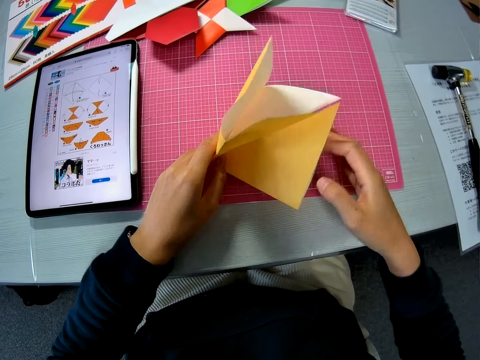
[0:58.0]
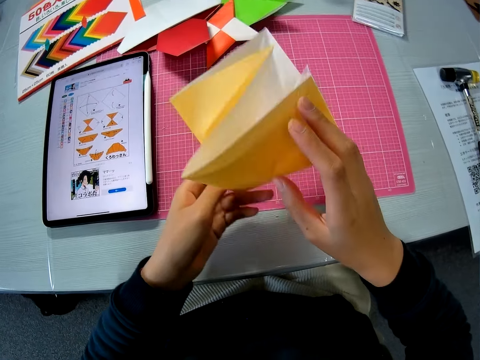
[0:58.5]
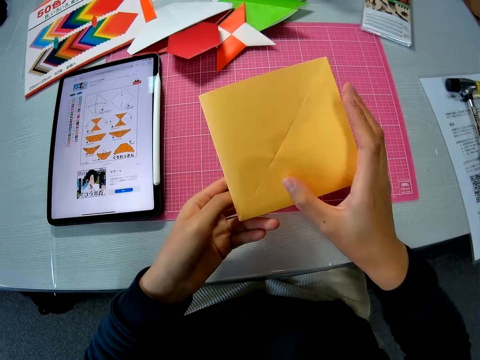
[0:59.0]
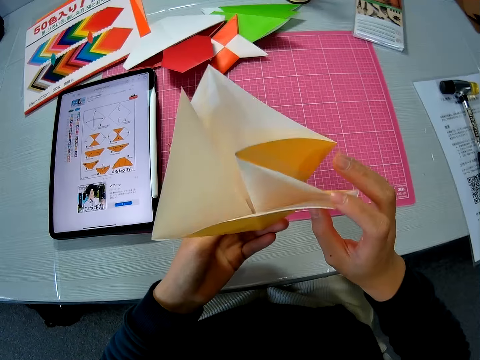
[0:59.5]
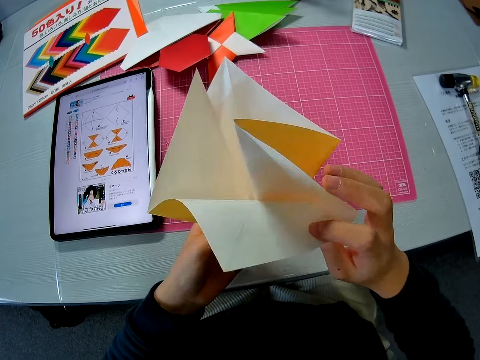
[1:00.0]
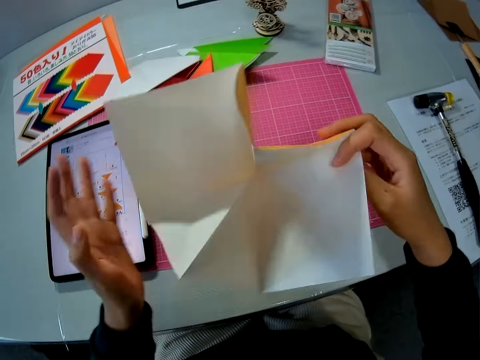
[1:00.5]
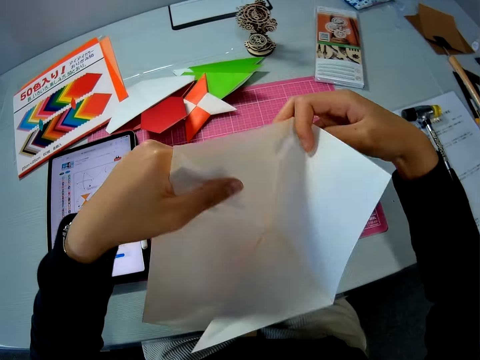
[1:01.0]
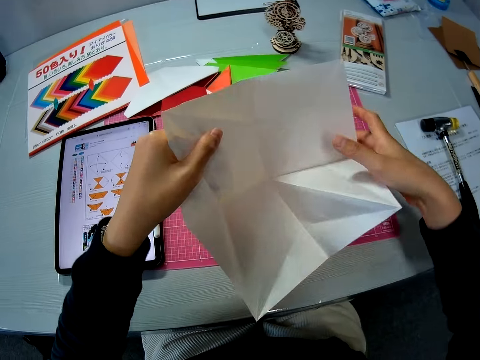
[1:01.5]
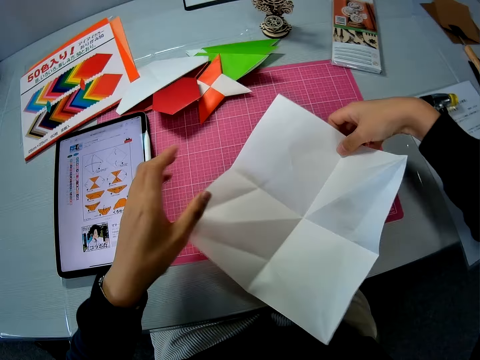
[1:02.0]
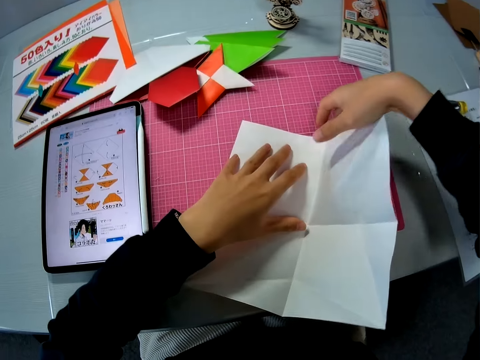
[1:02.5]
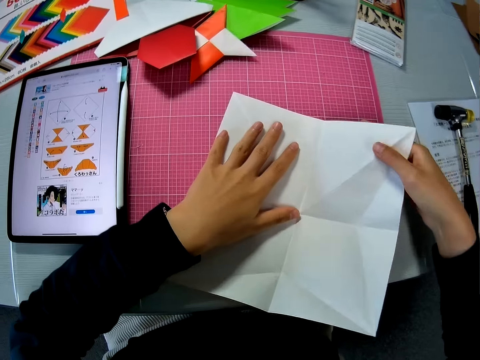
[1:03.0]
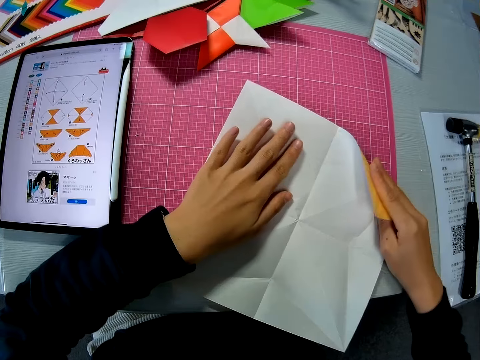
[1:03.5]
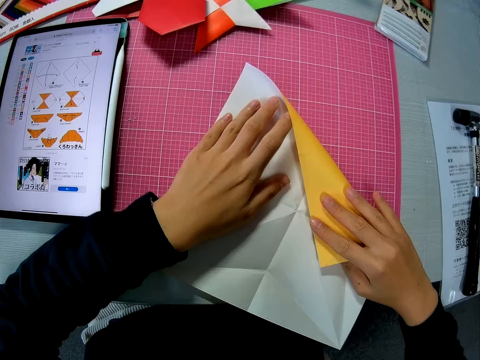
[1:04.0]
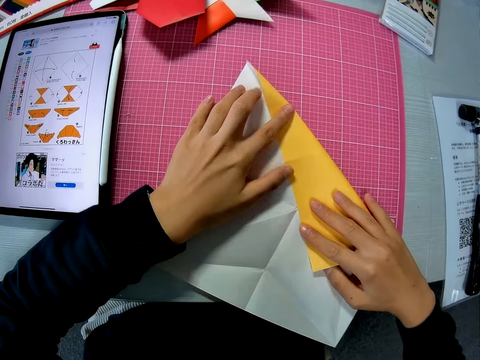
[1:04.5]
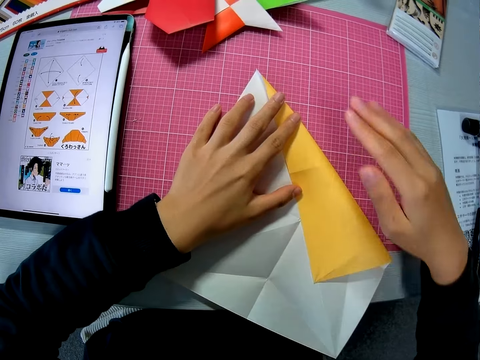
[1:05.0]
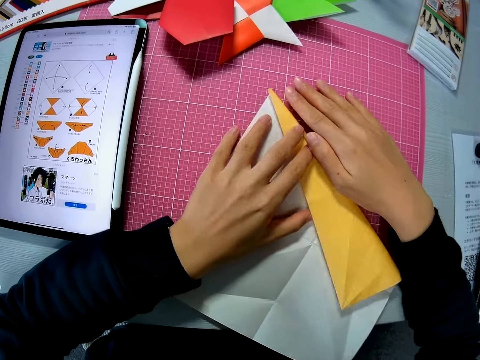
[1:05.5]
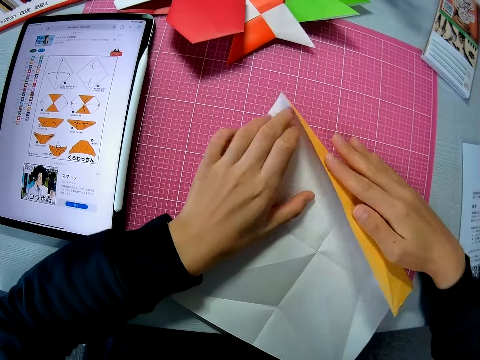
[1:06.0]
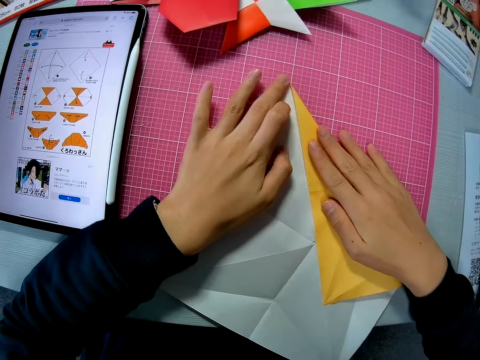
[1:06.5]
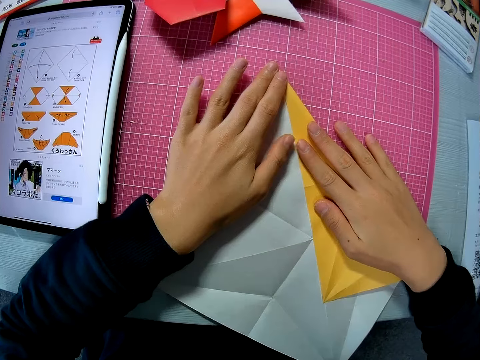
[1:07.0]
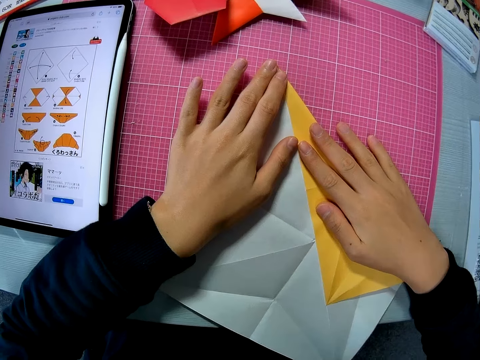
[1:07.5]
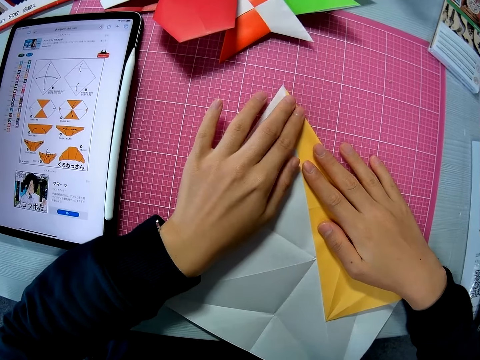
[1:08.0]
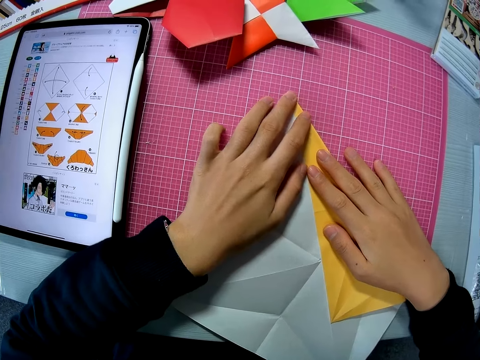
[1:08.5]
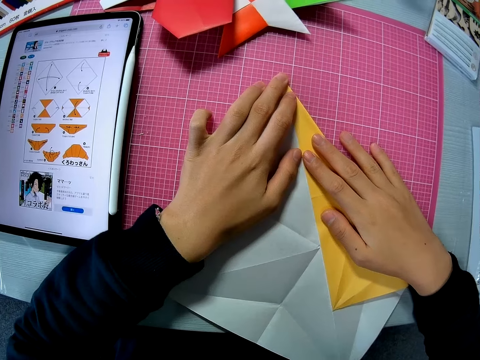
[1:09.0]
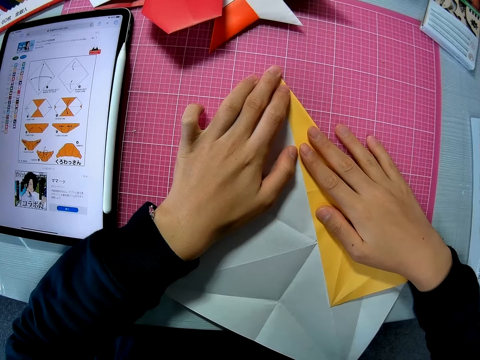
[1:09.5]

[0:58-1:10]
The camera wearer turns the paper on the table. They pick up the paper on the table with both hands. They unfold the piece of paper. They spread out the paper. They drop the paper on the table and fold the paper on the table.

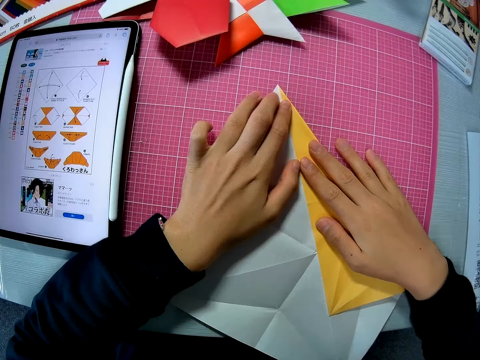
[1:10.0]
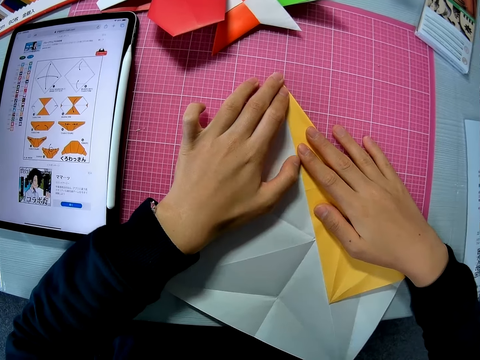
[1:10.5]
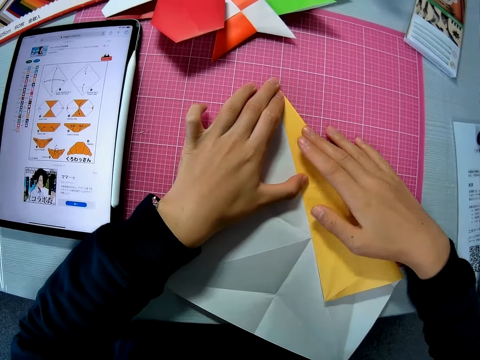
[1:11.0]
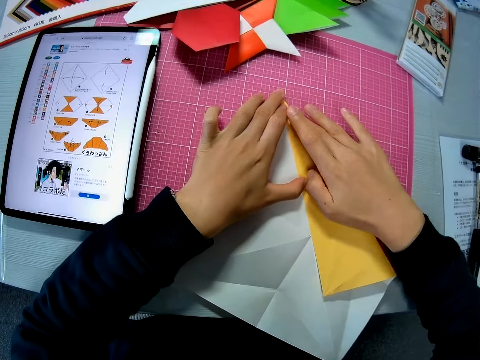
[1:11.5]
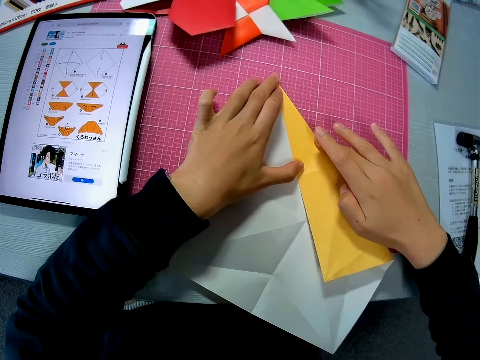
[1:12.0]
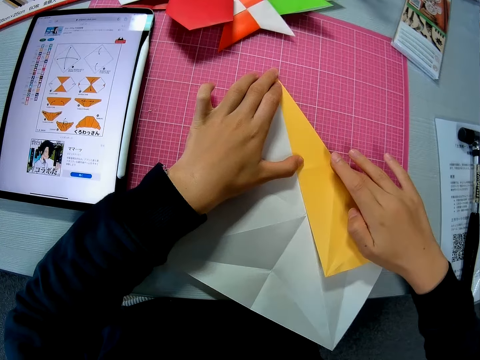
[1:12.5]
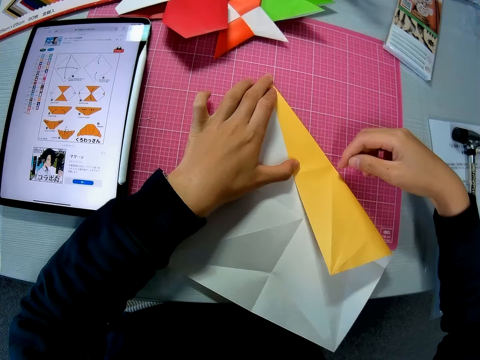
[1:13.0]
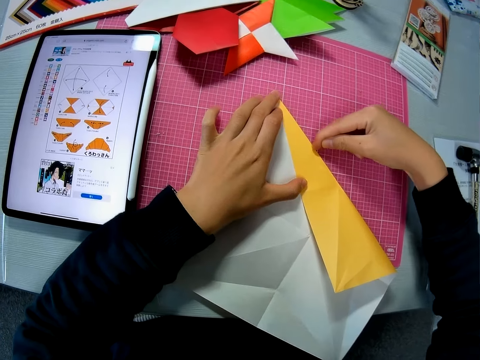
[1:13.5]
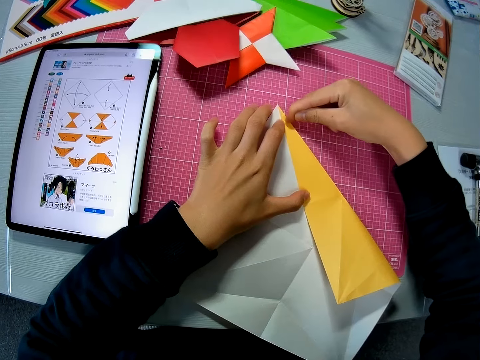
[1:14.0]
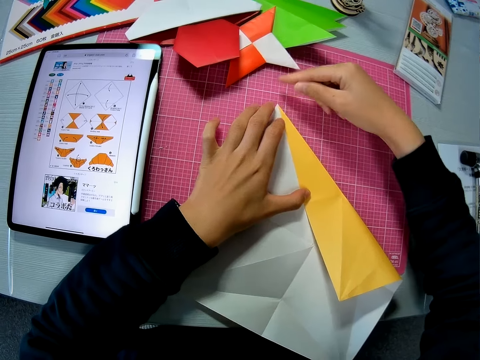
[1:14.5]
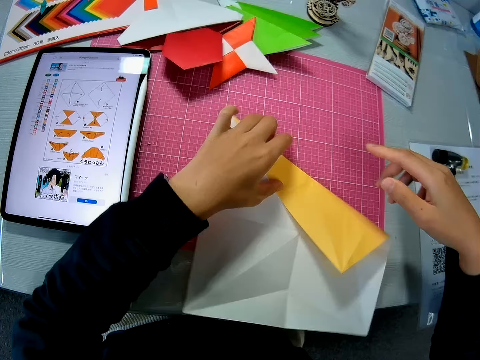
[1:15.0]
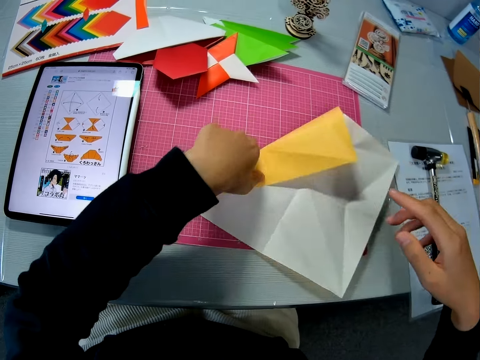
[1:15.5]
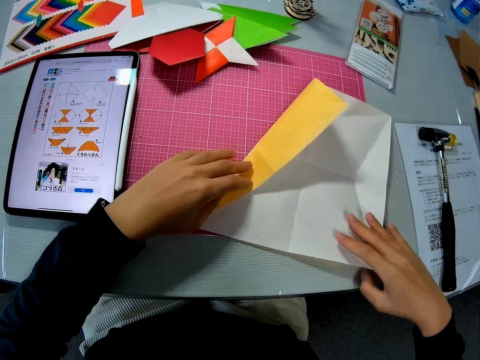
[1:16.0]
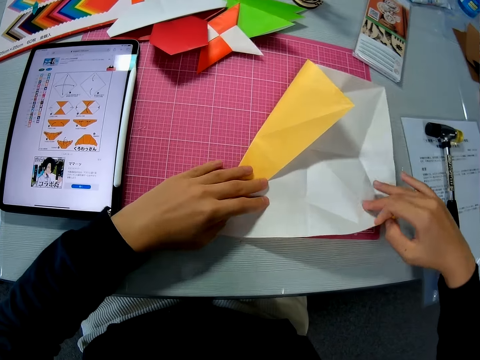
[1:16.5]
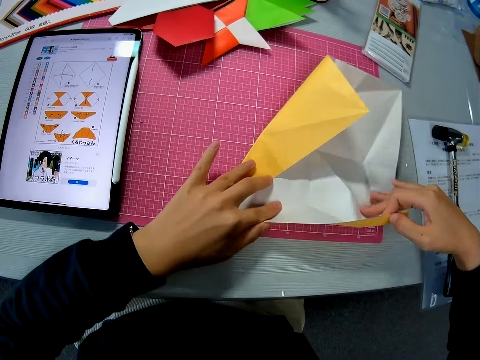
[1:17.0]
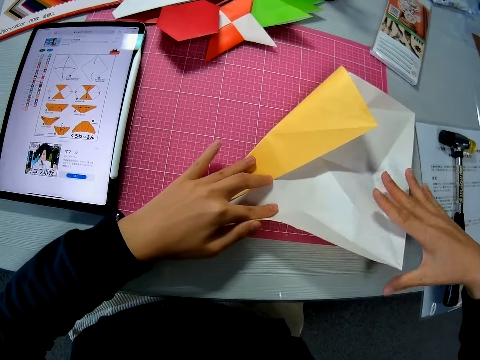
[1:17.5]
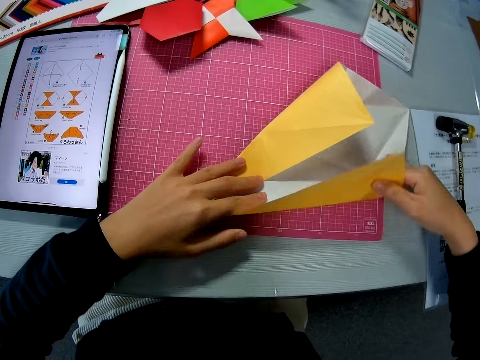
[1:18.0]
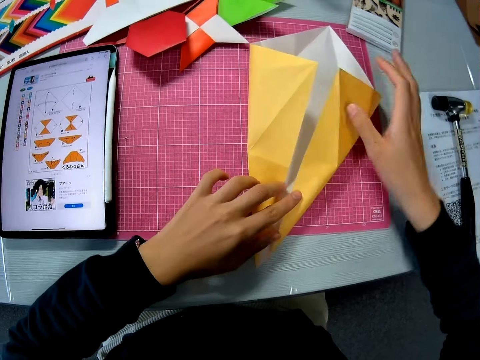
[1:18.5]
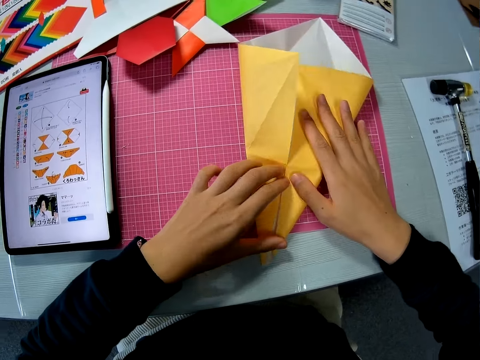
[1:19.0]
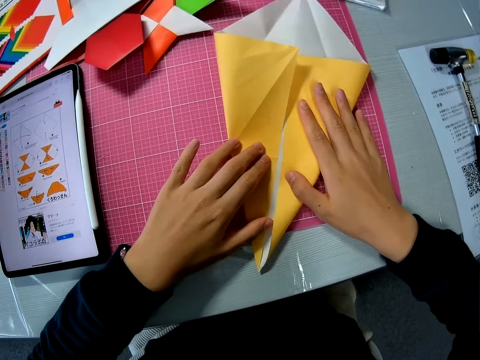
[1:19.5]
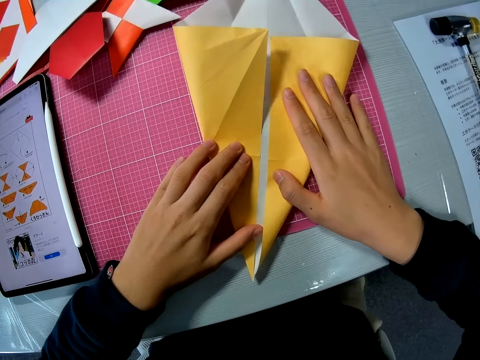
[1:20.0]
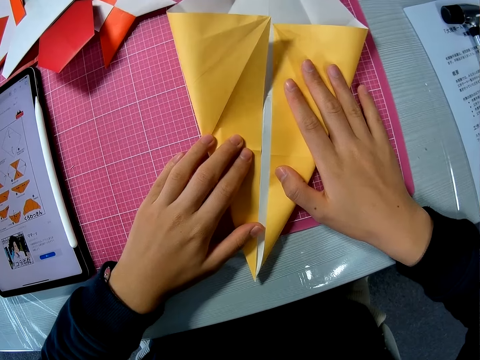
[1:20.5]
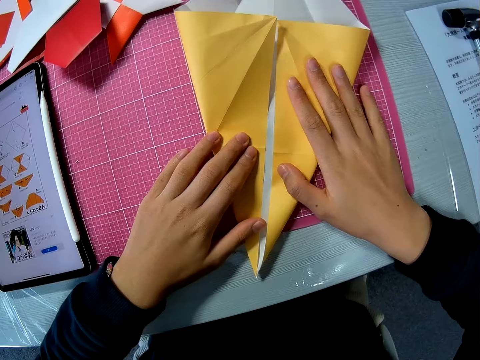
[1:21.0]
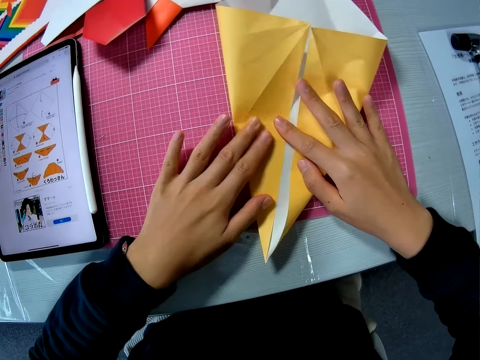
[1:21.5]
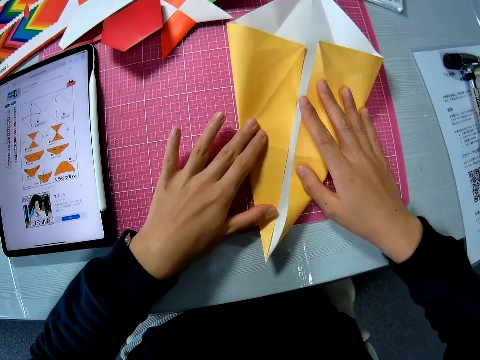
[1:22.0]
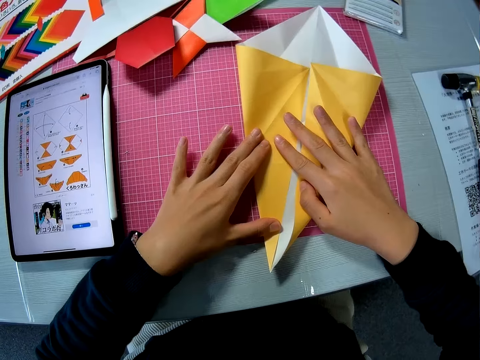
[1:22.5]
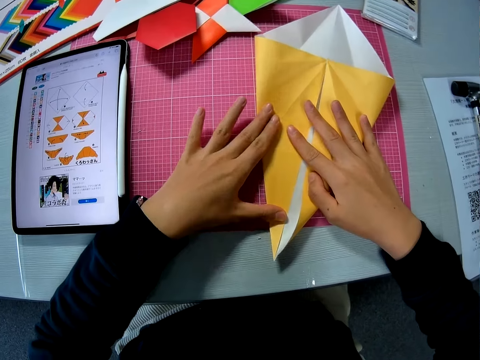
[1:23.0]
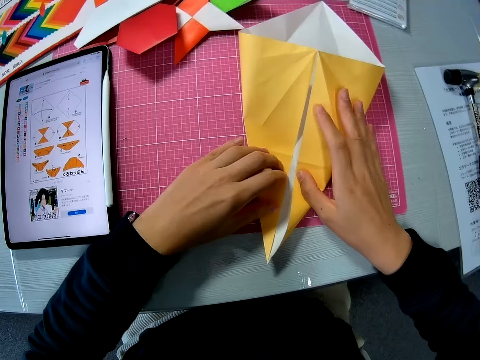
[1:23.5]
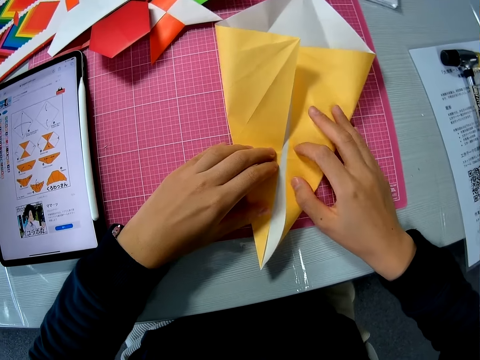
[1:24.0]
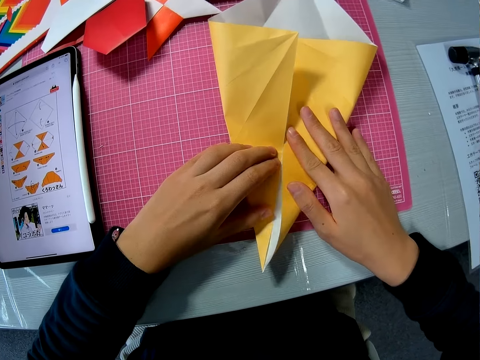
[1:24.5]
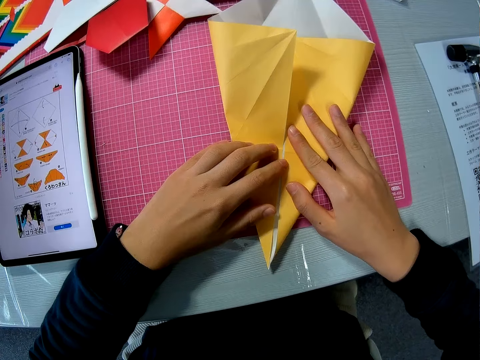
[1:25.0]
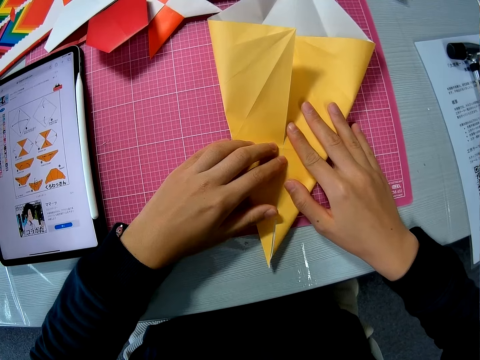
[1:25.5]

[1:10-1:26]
The camera wearer smoothens the edge of the paper on the table with his finger. He turns the paper on the table. He folds the paper on the table.
